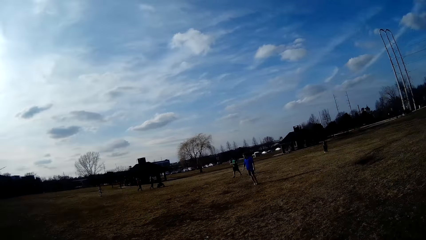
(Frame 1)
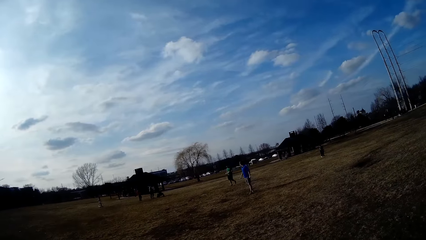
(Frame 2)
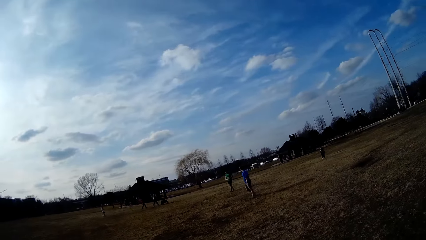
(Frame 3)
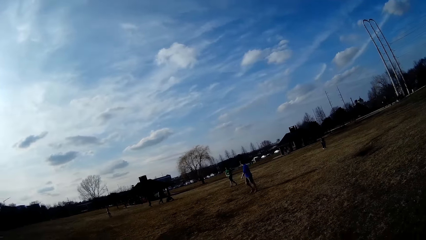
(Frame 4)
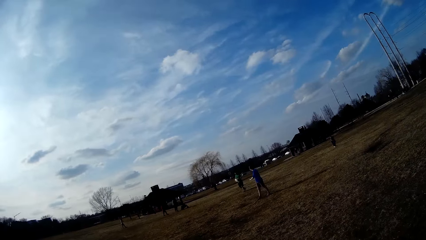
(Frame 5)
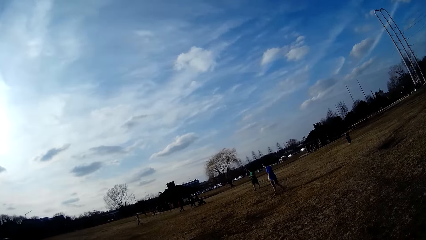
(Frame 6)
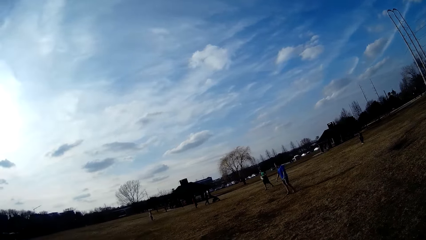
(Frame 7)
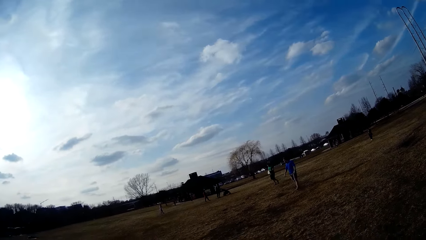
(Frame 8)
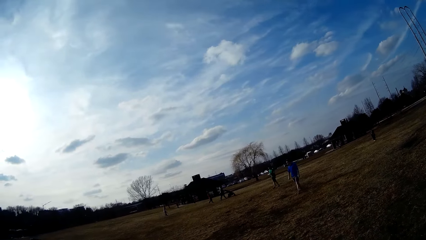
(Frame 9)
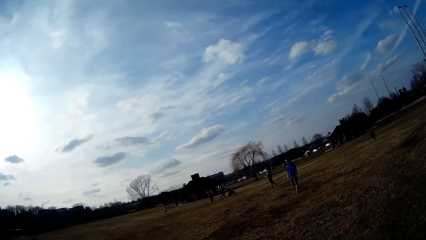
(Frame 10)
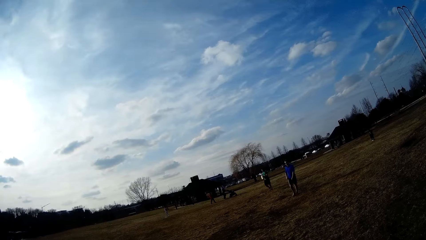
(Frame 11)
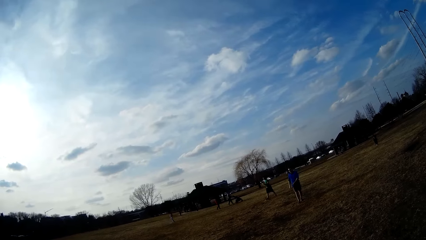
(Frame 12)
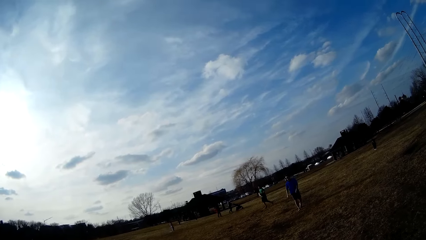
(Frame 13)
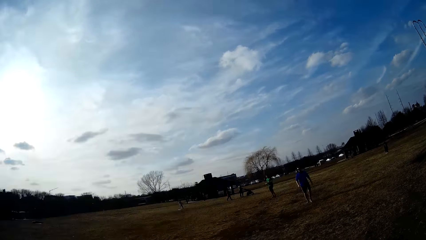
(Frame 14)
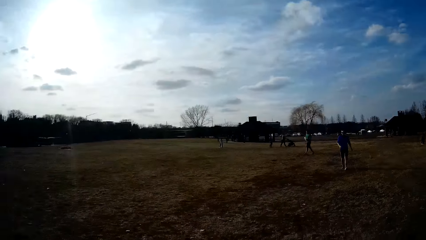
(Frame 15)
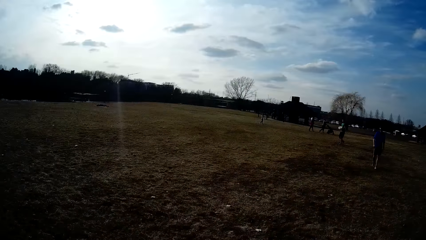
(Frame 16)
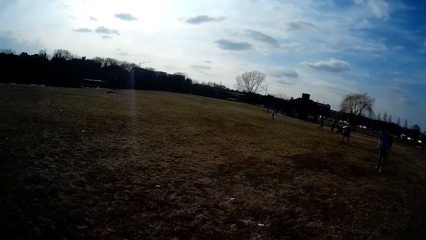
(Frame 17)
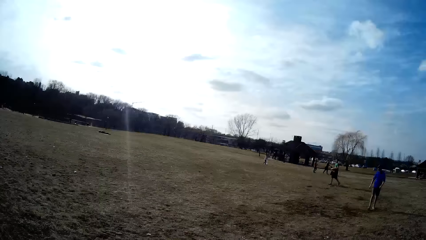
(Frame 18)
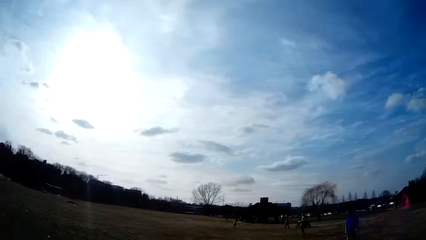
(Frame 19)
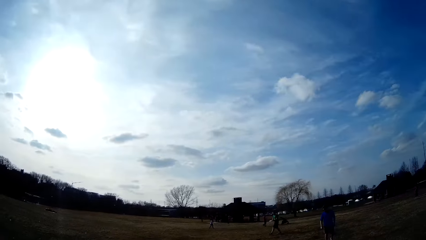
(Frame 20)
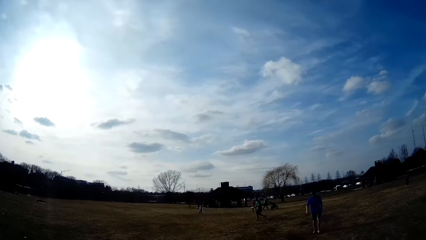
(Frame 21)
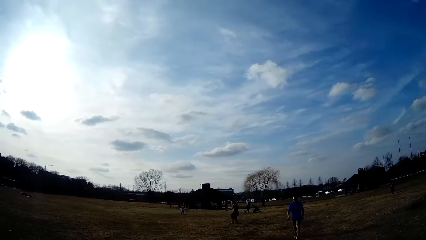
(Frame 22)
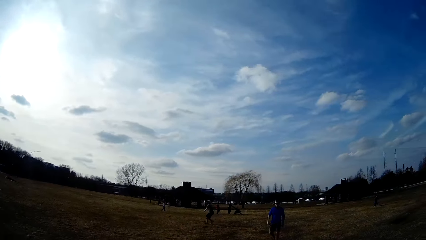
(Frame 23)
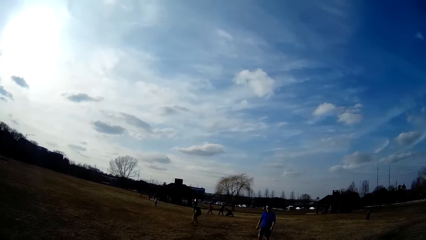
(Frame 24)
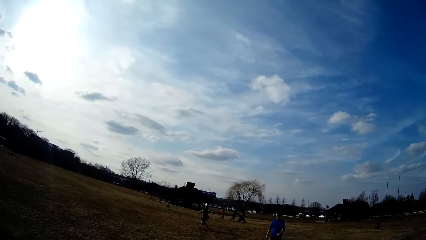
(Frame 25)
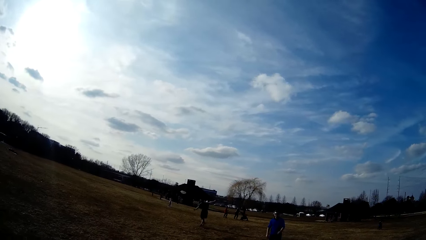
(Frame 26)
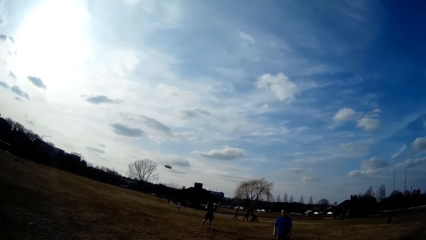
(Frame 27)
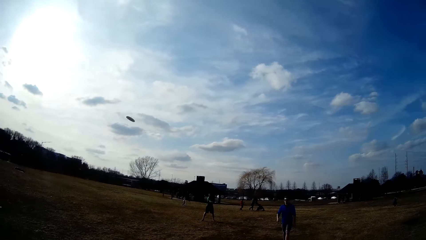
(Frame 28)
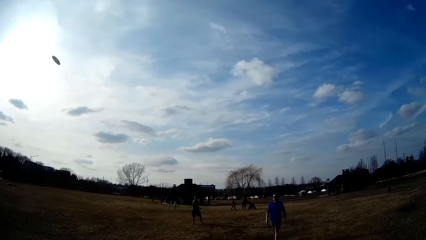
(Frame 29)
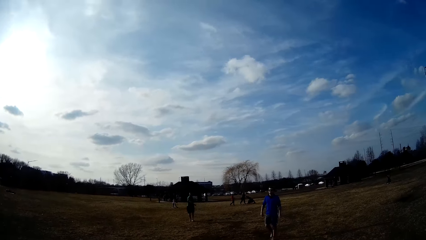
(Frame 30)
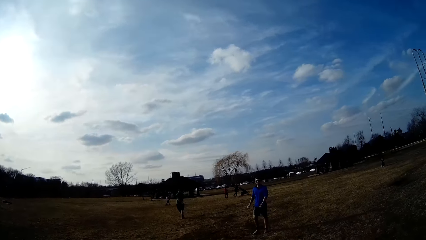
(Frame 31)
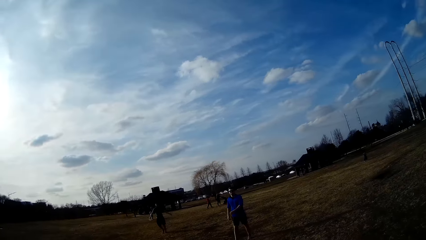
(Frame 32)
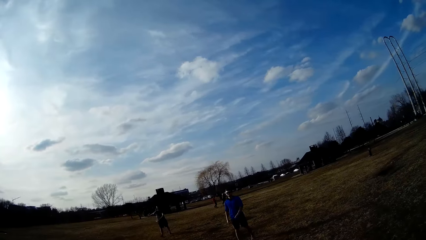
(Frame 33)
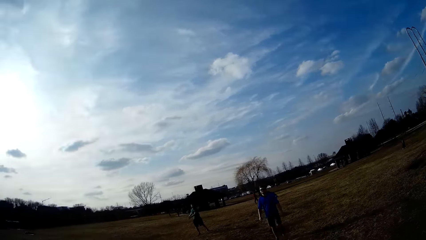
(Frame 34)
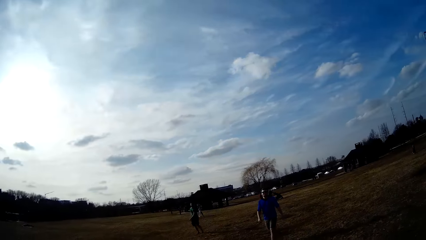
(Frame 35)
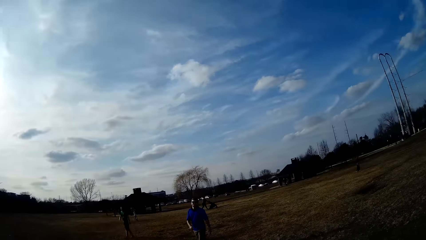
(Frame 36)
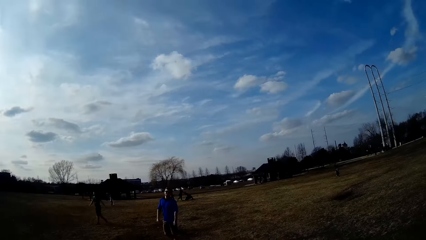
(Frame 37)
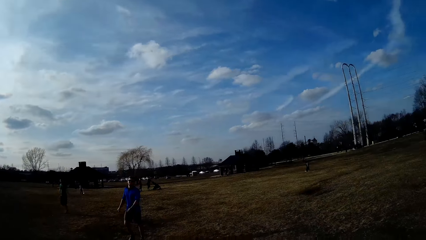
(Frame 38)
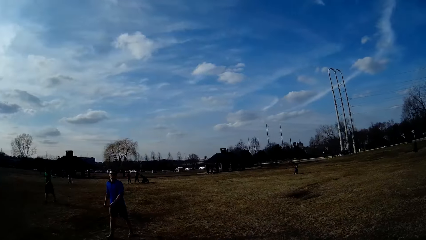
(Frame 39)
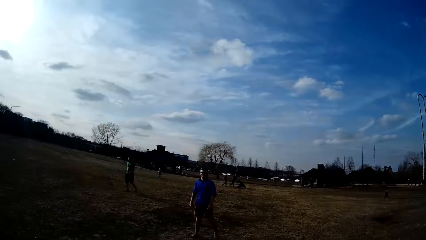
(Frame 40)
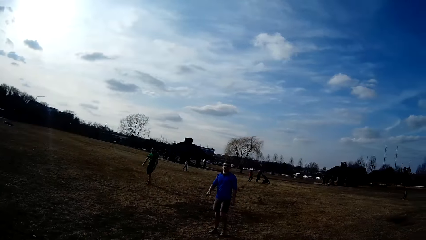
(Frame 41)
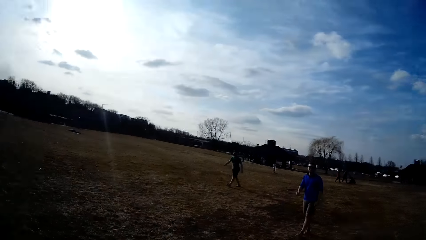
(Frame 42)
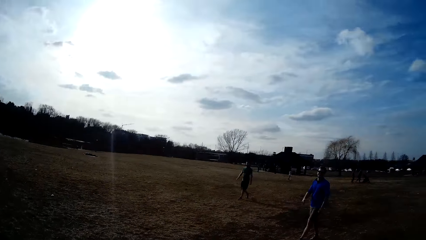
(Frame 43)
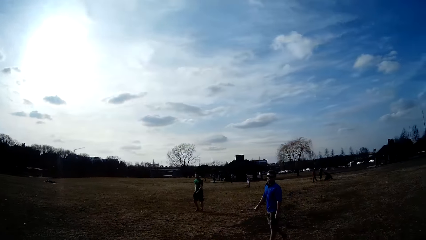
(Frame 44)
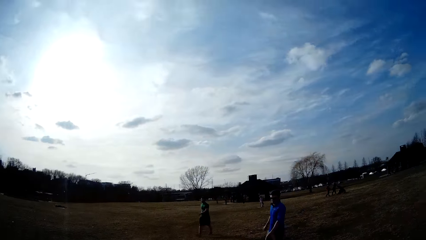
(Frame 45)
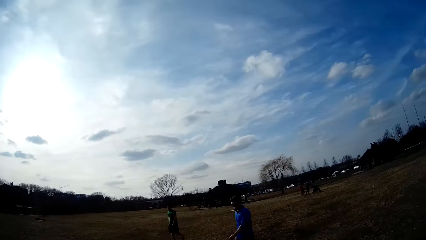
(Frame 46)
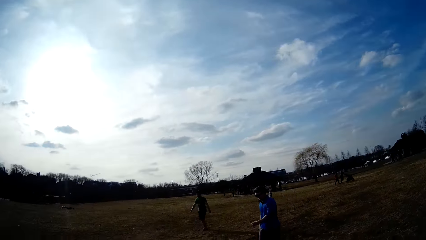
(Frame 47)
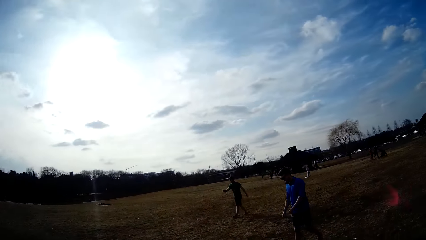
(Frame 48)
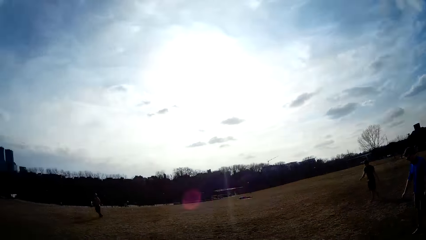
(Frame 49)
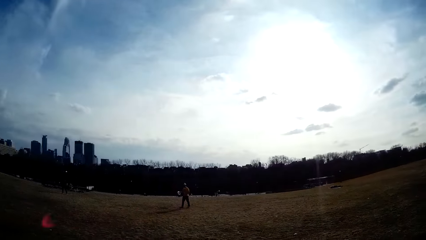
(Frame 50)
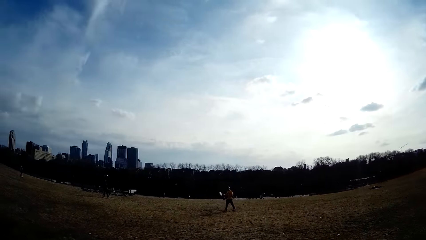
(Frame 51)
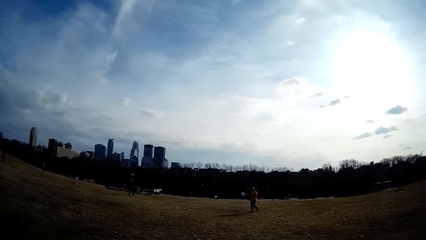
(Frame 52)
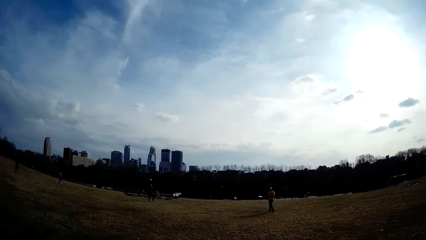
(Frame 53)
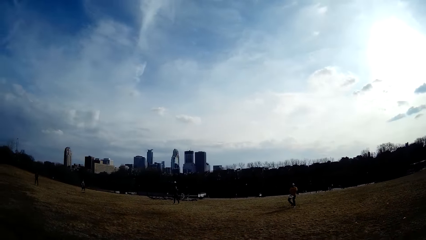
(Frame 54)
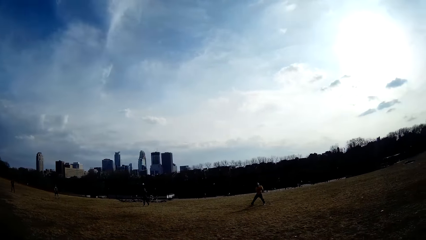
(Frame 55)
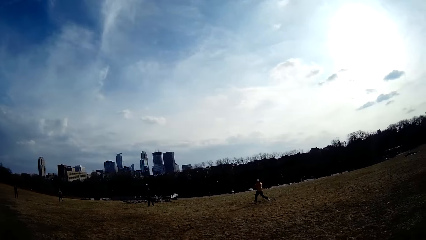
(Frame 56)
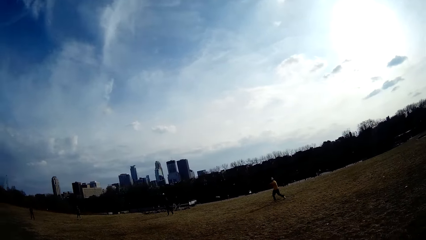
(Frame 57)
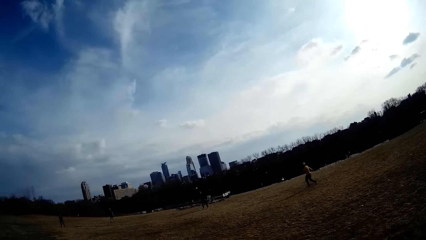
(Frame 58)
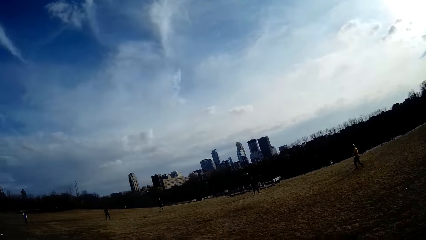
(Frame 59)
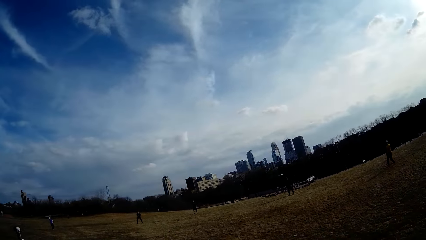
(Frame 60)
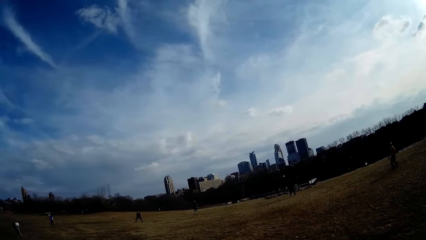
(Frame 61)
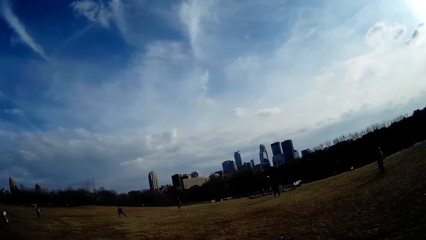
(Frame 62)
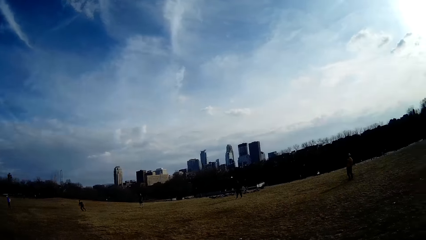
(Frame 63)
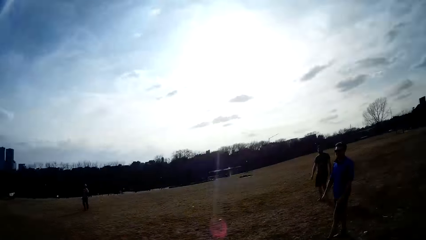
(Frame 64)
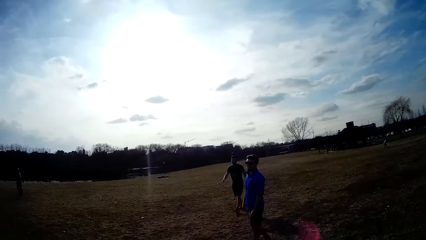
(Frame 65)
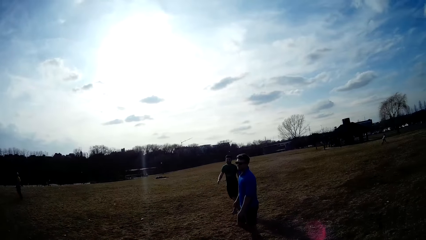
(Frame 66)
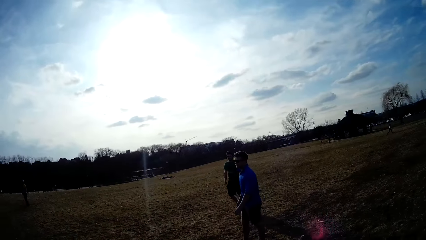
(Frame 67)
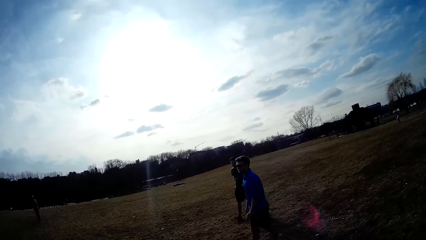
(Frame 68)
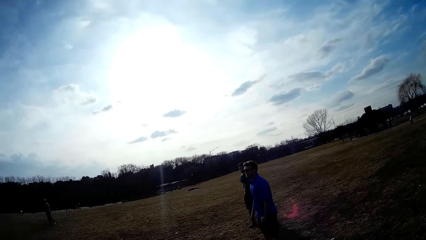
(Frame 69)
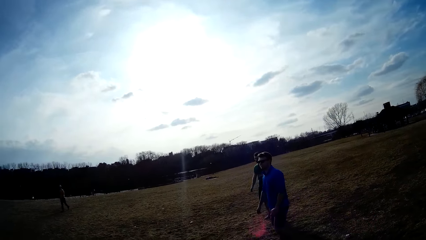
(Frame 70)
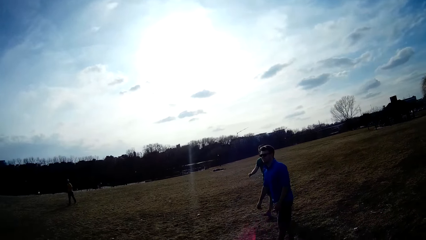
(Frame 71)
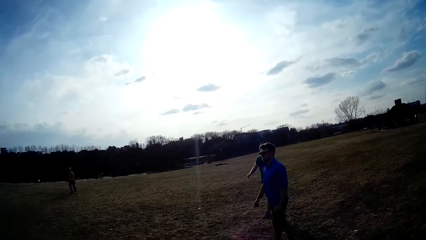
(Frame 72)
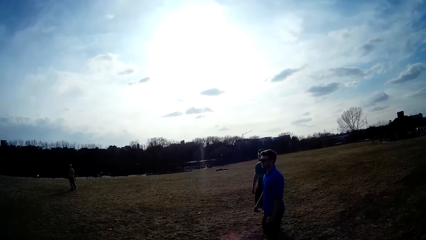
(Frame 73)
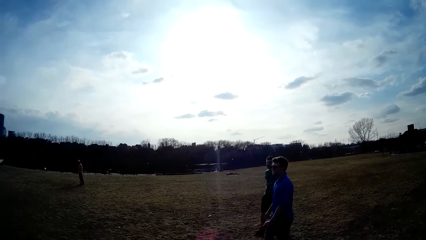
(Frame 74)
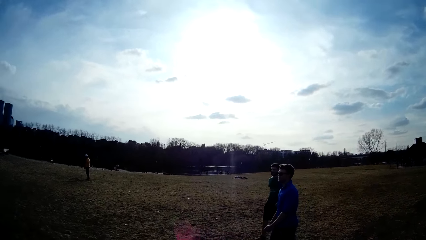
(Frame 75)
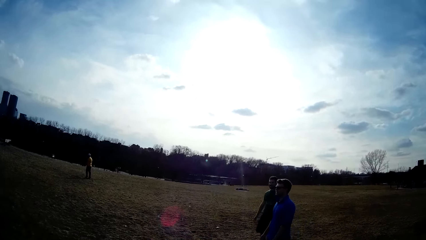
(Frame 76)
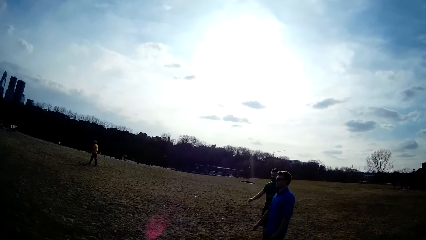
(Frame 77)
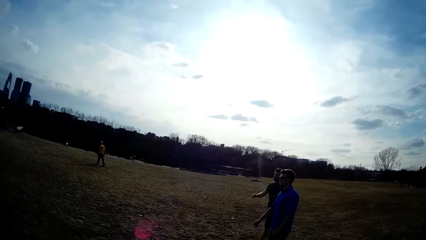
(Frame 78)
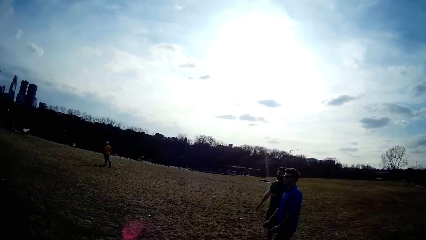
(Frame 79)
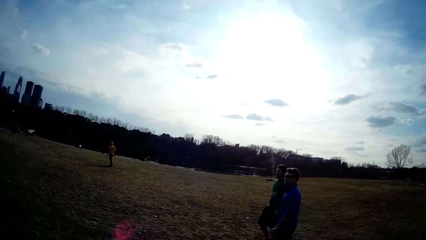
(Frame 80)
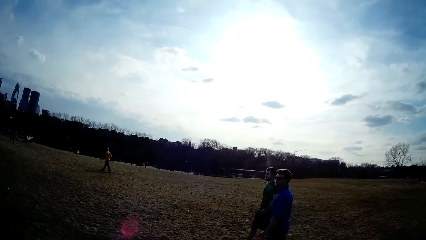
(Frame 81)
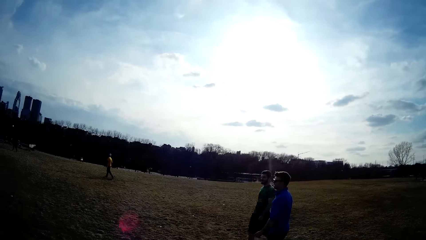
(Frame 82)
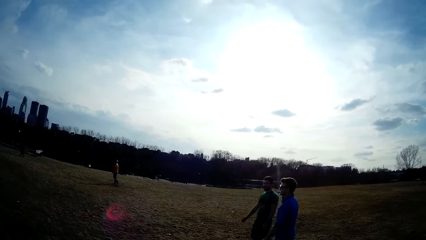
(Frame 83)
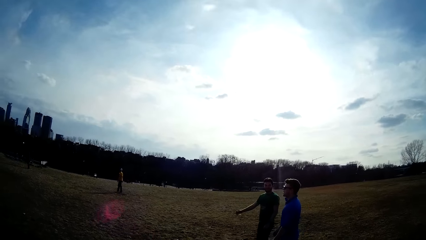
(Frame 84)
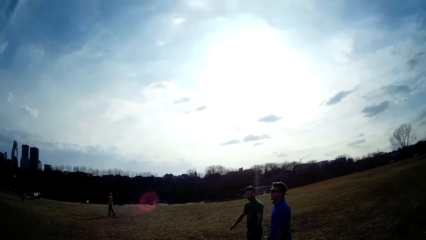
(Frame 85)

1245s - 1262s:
A man flips the white slate. A boy pulls the scooter along. The man throws the white slate in the air. Another man holds the white slate. The second man throws the white slate in the air.
